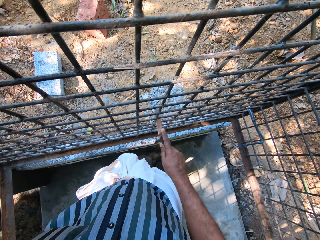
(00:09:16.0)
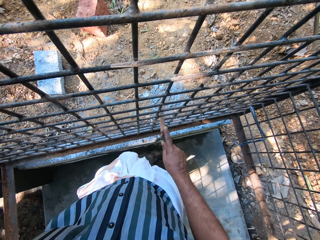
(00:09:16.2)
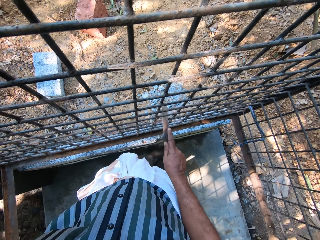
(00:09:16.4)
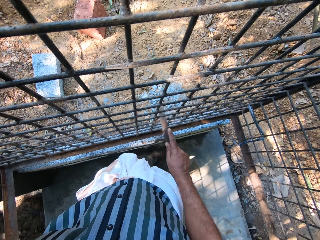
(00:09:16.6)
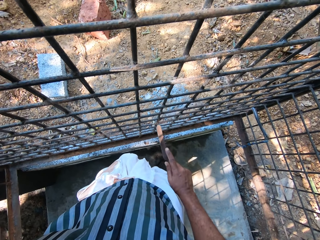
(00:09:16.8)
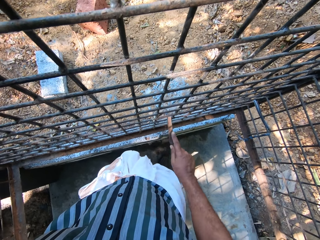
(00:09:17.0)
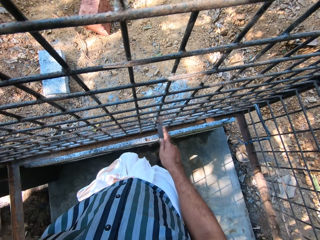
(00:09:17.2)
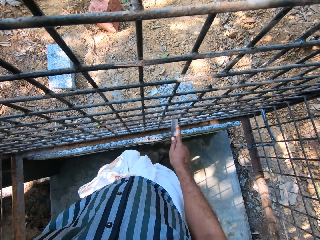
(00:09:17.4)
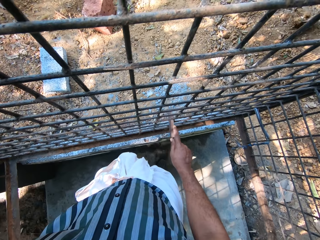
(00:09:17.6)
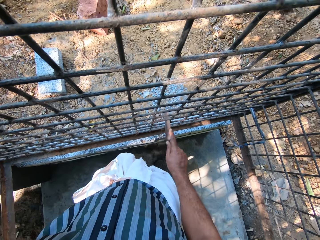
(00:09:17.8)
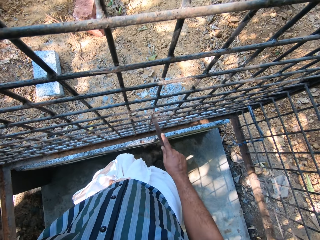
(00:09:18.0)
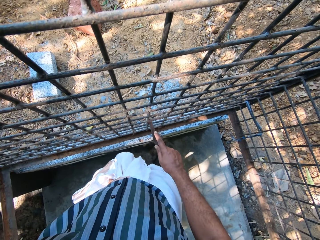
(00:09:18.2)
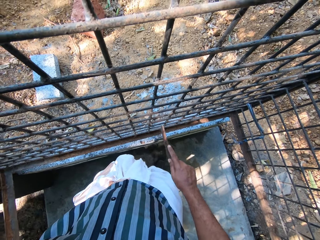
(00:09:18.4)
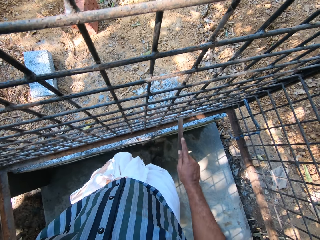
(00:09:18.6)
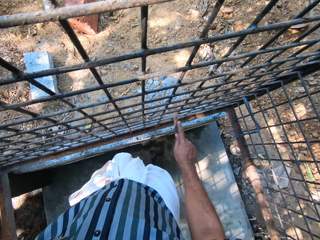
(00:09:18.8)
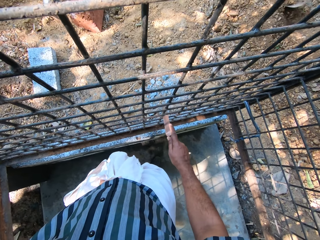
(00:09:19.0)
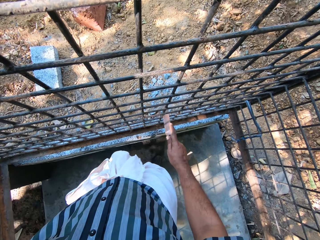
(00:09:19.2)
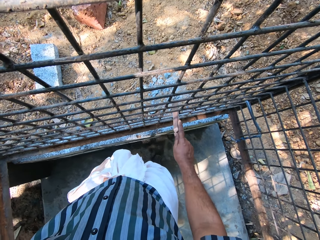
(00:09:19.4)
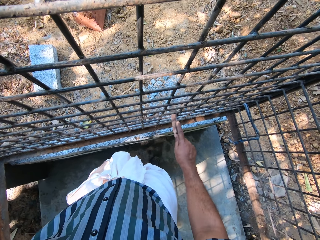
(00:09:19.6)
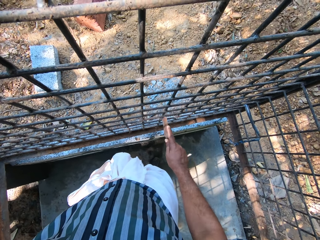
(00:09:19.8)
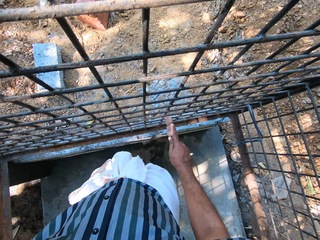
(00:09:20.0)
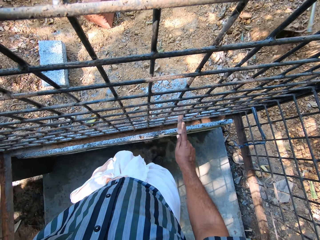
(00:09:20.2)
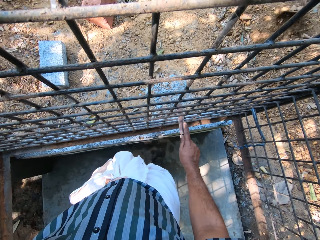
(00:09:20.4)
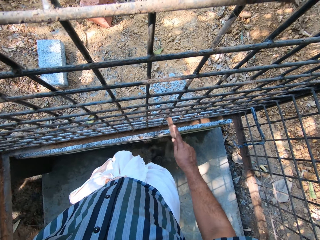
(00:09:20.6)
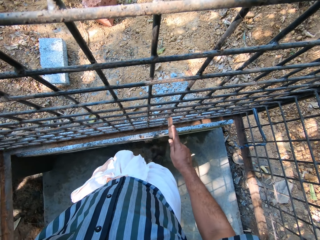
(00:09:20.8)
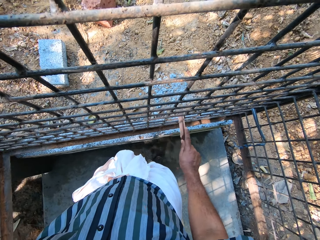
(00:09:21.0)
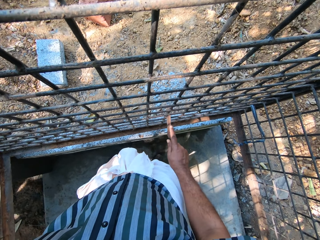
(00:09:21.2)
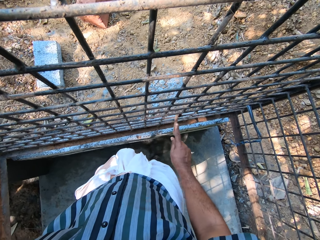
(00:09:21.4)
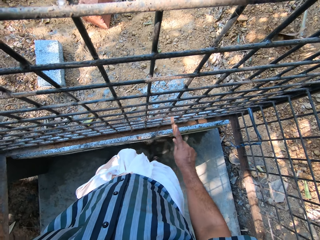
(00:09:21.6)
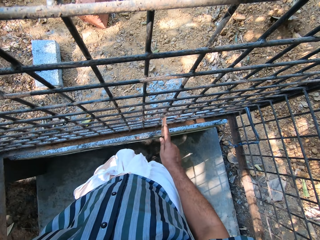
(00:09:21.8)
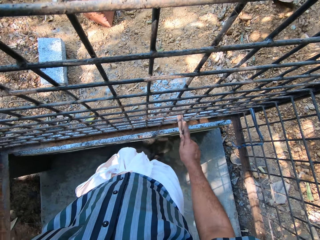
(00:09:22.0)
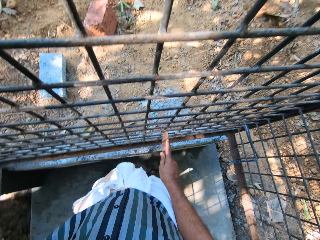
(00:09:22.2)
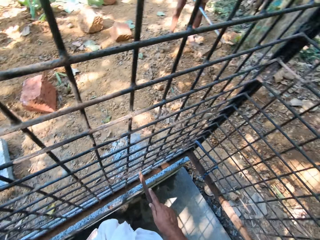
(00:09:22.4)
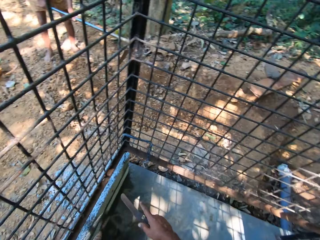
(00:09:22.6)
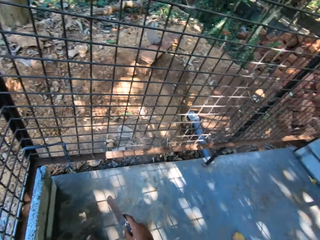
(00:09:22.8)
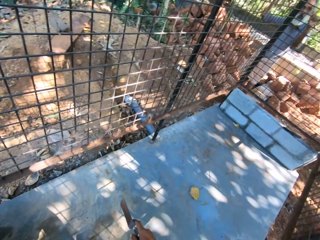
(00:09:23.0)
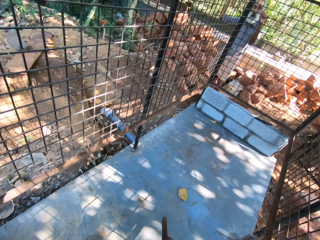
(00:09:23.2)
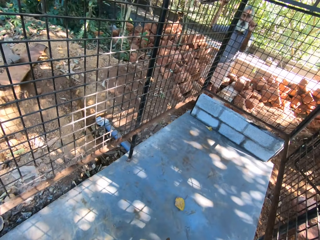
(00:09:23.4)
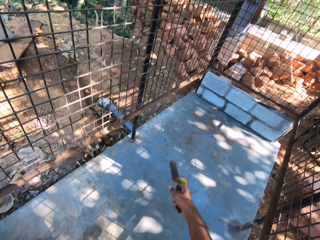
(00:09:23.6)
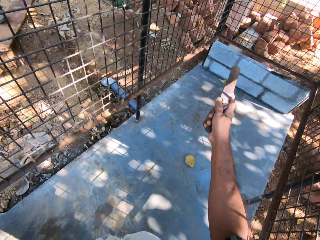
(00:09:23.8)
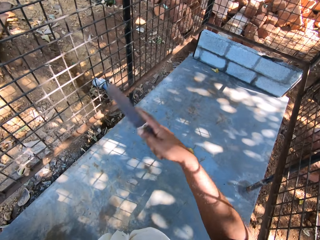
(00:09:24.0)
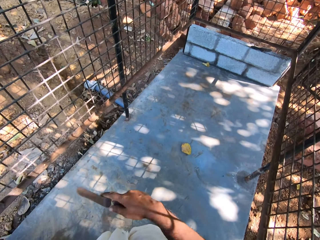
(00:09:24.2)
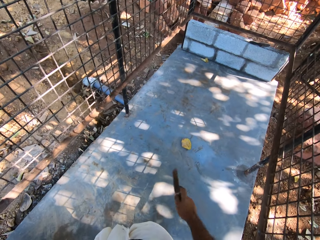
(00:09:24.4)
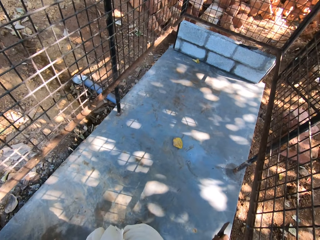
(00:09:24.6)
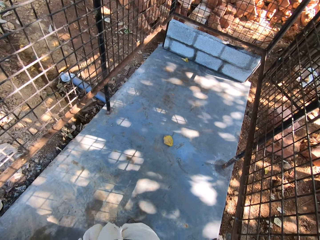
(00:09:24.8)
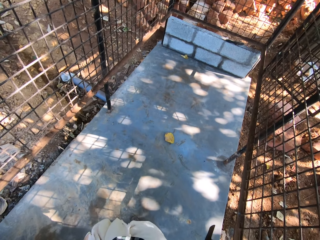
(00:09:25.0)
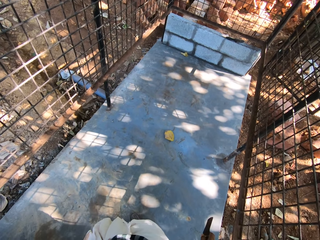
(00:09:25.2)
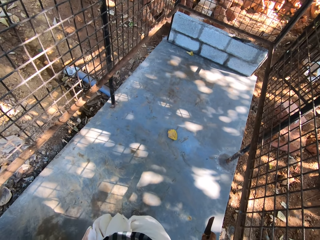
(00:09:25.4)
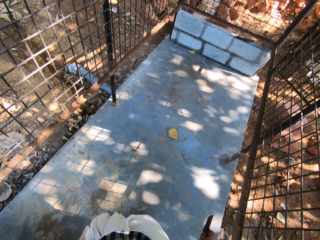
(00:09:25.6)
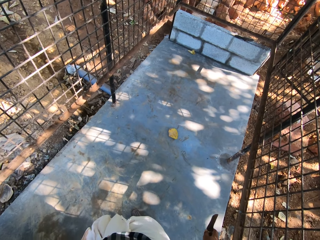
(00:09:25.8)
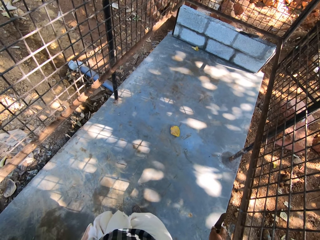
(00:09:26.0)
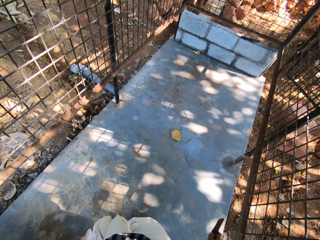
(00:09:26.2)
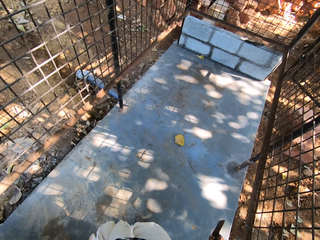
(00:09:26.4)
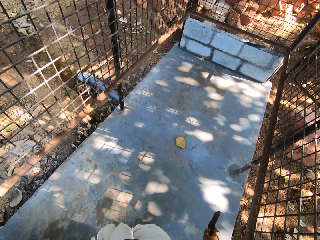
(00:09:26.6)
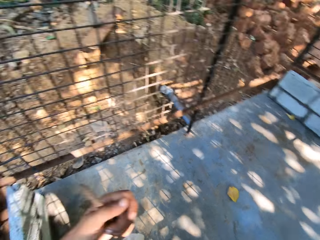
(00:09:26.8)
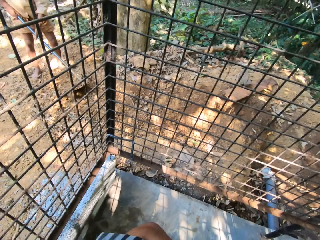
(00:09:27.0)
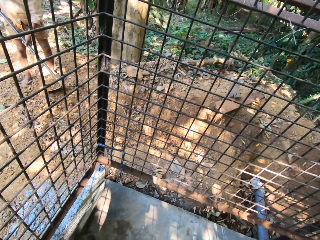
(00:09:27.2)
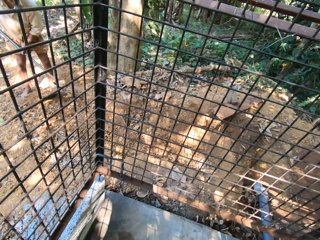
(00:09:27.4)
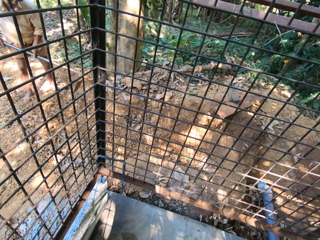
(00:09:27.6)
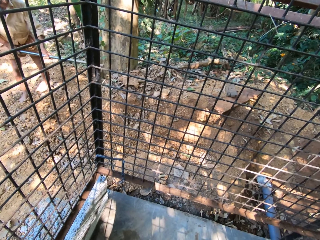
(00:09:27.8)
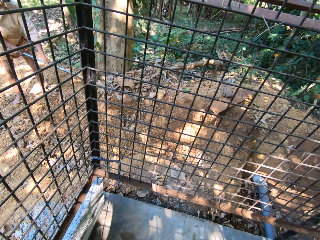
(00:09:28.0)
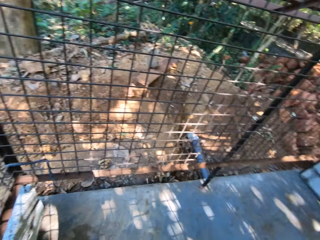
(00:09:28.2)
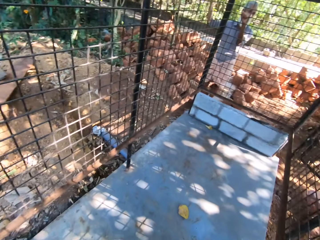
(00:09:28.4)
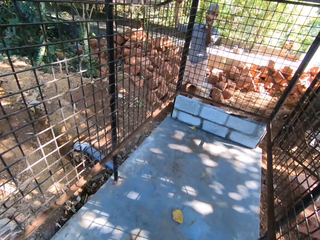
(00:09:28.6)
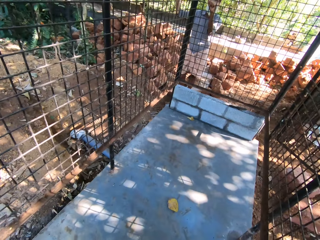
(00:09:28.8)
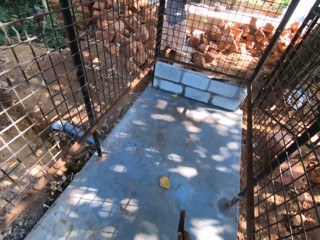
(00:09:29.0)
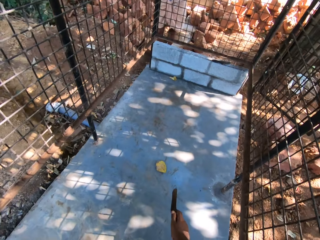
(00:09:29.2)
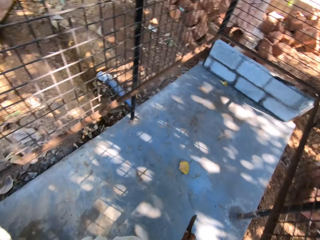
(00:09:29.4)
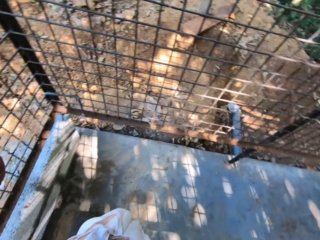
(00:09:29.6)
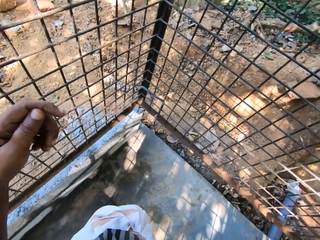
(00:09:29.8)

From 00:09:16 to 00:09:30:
The camera wearer turns back and converses with a man. He gestures with his right hand. He turns around. The man converses with the camera wearer.

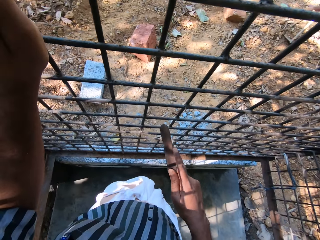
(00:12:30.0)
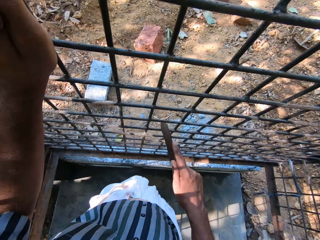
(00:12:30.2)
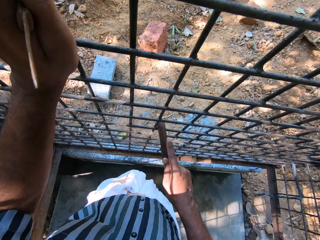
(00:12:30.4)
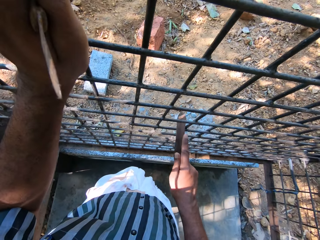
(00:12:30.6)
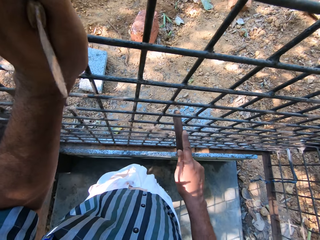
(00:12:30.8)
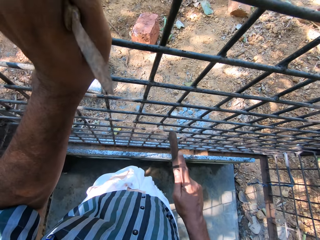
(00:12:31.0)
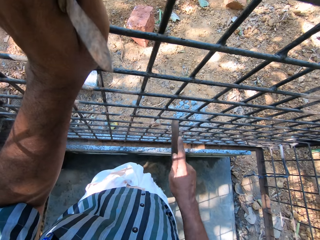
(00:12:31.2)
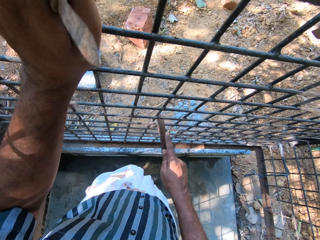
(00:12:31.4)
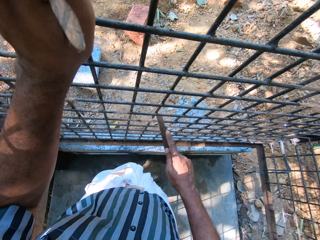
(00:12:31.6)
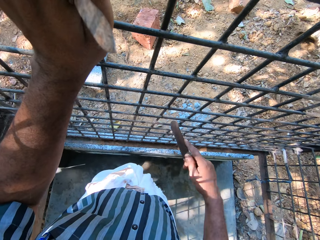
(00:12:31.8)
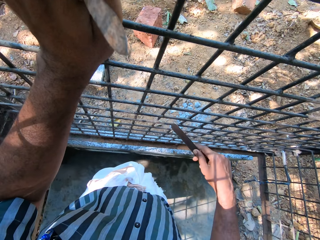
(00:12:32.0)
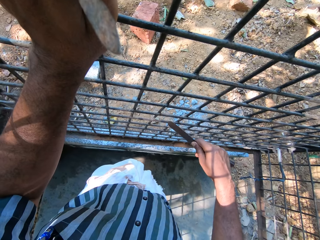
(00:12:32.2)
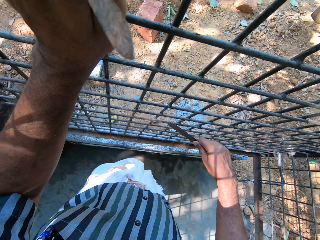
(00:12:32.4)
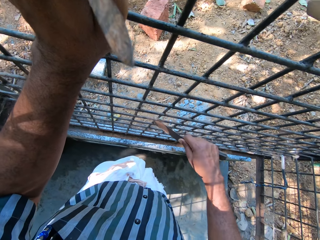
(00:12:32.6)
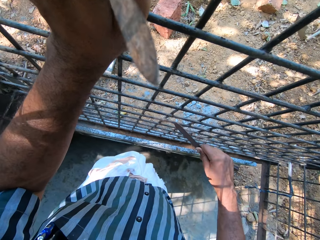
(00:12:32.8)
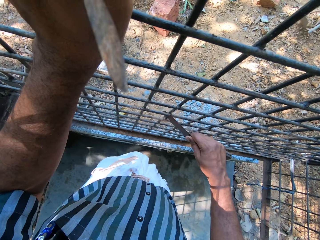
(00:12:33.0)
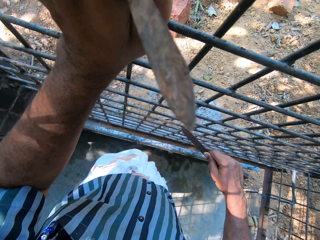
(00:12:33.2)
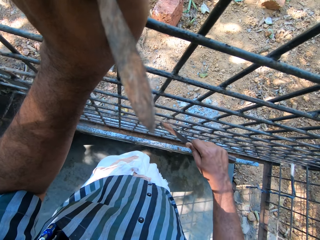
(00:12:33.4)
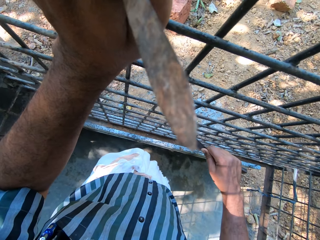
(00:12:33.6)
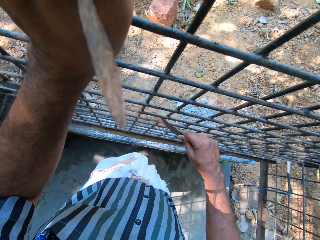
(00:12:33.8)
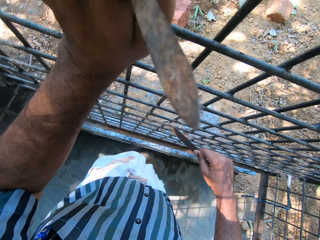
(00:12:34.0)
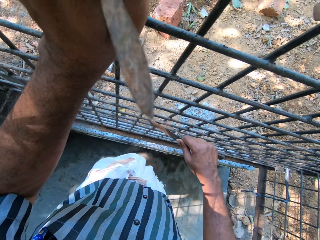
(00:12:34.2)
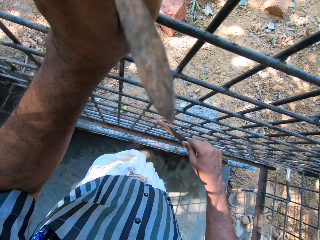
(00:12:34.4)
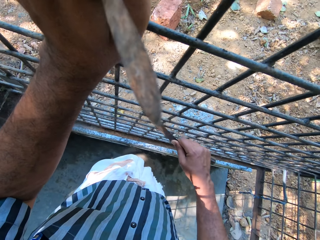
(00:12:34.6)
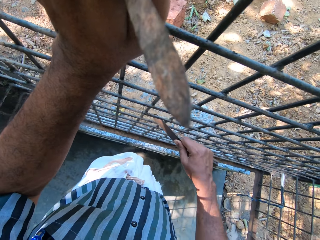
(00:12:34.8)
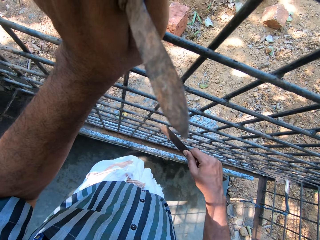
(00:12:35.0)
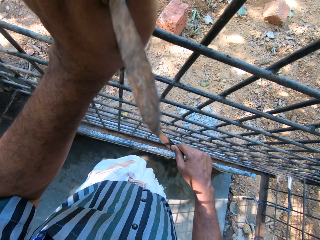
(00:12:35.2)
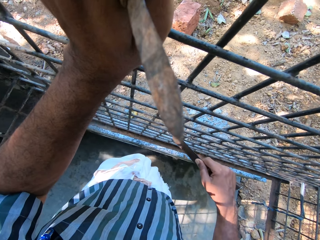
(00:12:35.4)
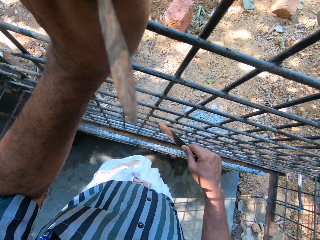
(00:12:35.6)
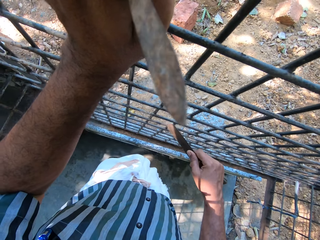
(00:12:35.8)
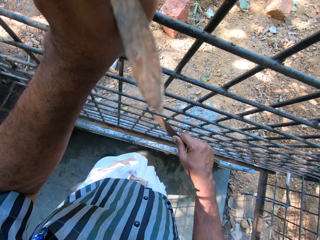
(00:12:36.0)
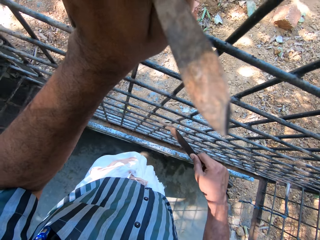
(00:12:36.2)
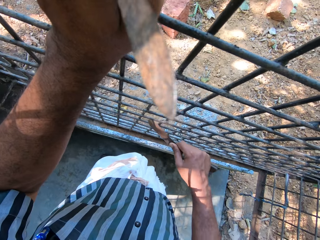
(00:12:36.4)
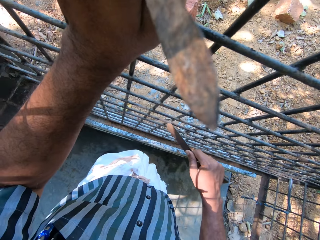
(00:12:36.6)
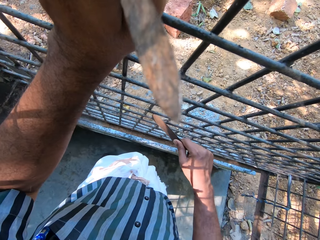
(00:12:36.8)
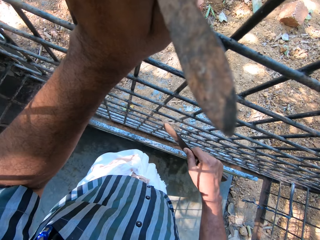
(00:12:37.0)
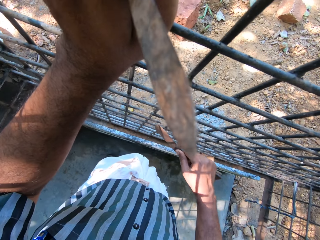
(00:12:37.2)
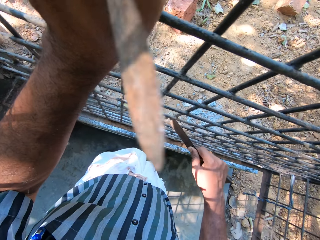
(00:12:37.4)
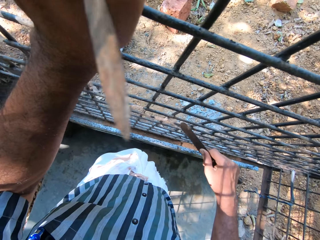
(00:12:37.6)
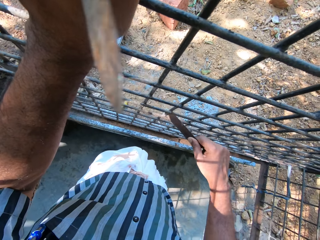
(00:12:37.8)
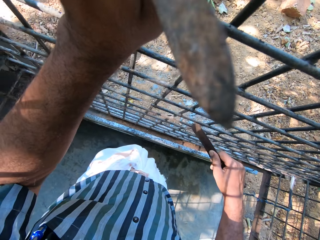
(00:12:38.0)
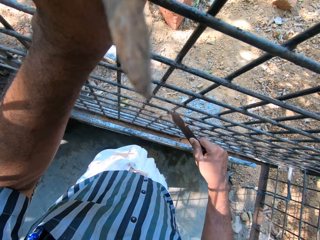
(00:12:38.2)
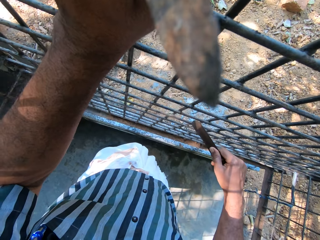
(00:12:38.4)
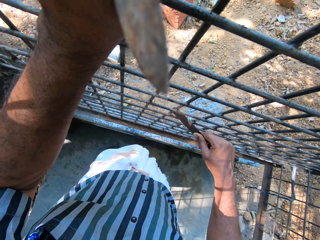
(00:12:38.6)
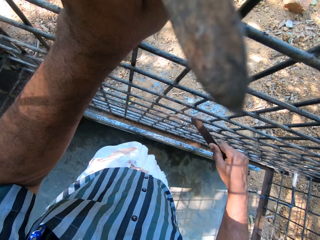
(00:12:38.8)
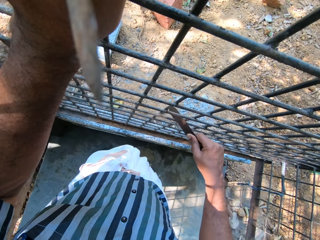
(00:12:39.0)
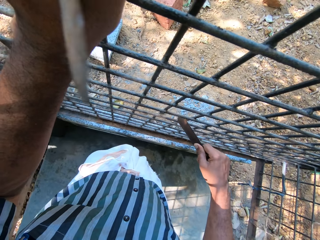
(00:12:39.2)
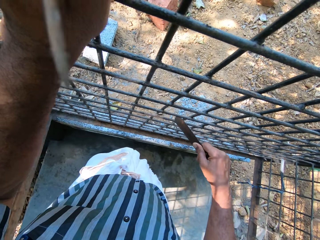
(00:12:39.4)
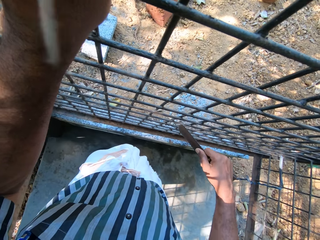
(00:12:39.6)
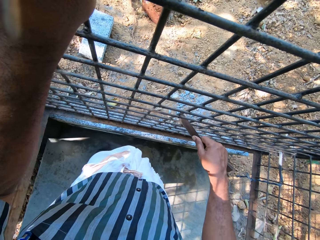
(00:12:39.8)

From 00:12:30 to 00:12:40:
The camera wearer scrubs the steel rod with a blunt knife. A man converses with the camera wearer. The camera wearer converses with the man.
